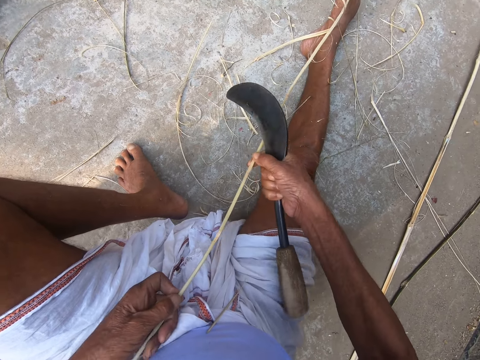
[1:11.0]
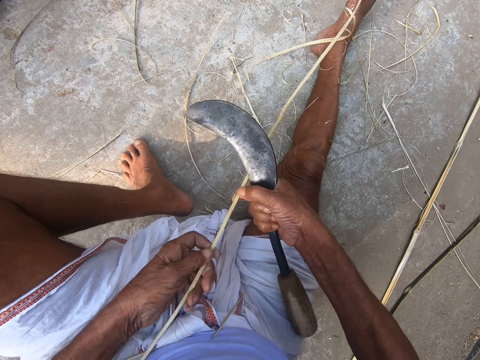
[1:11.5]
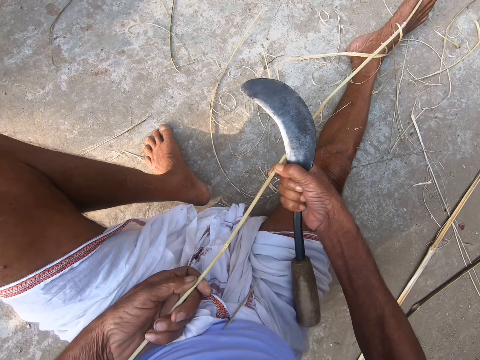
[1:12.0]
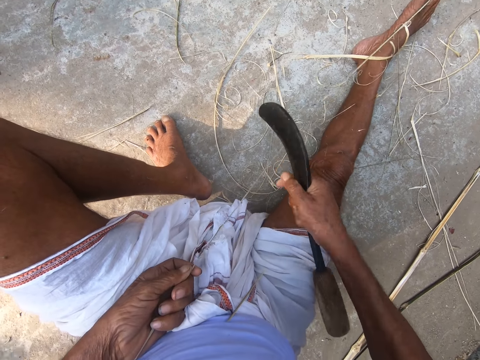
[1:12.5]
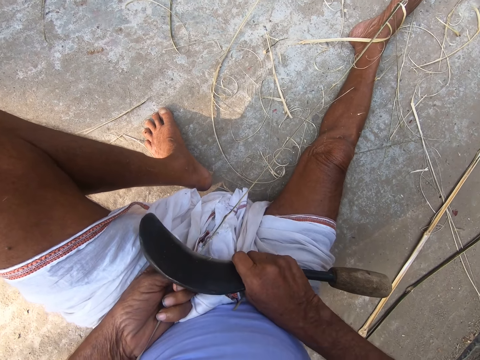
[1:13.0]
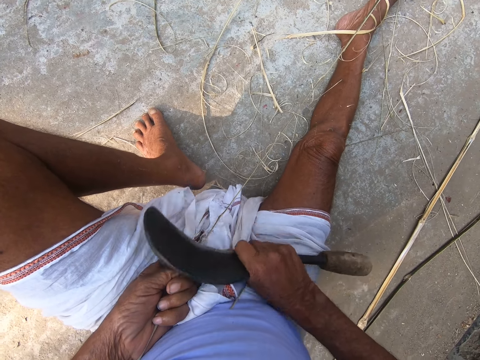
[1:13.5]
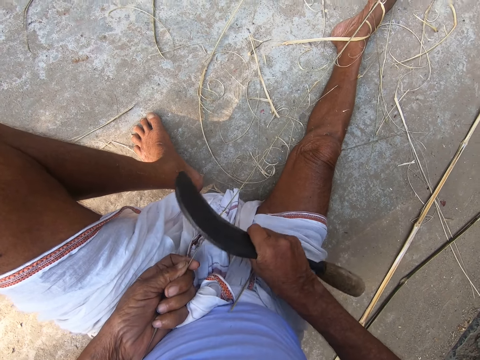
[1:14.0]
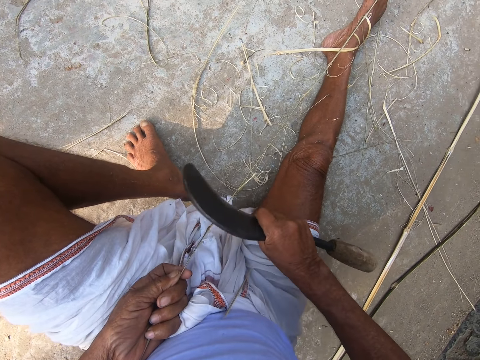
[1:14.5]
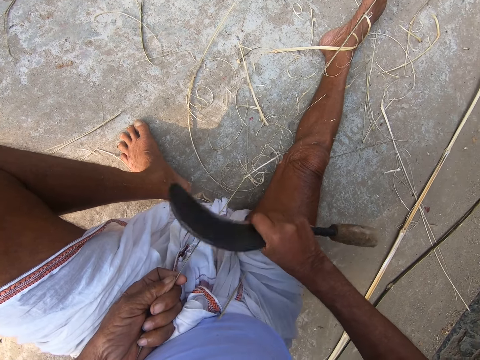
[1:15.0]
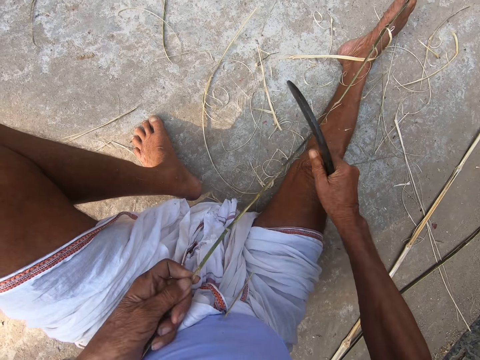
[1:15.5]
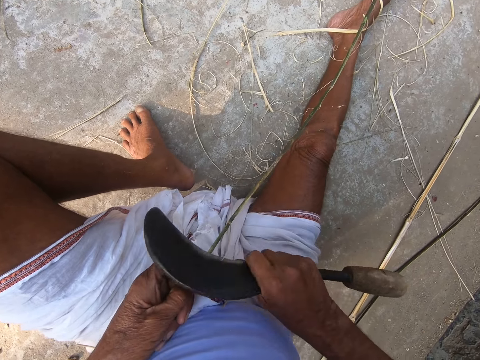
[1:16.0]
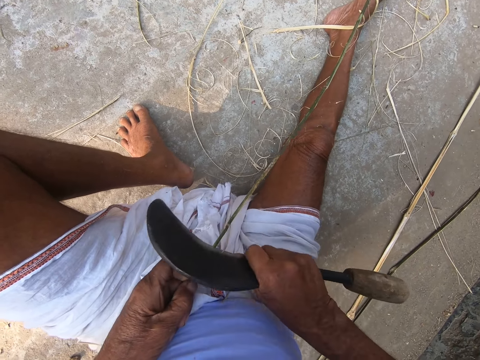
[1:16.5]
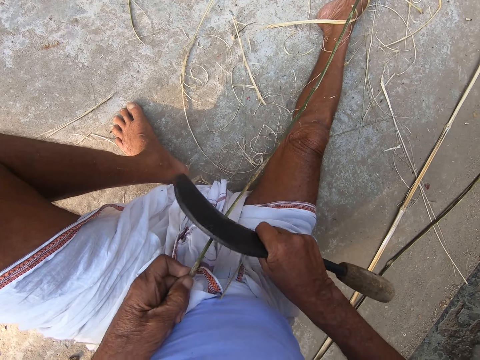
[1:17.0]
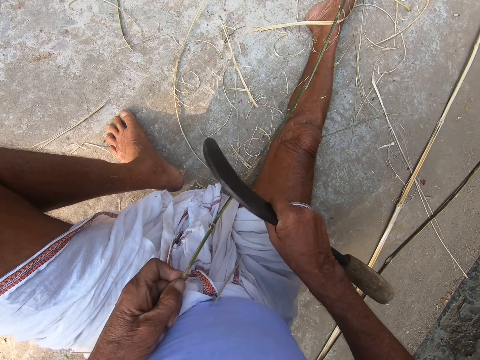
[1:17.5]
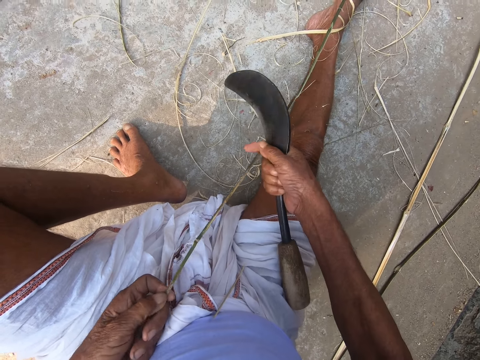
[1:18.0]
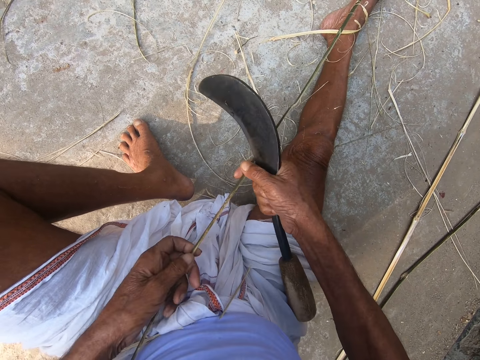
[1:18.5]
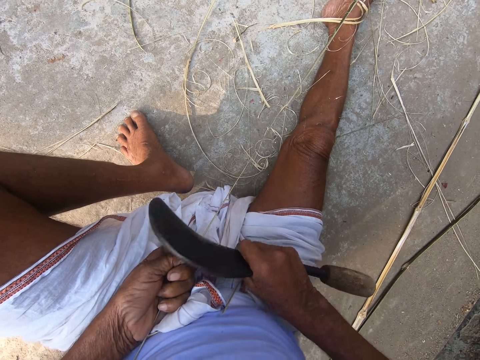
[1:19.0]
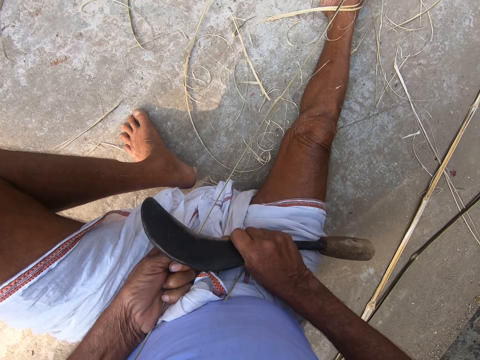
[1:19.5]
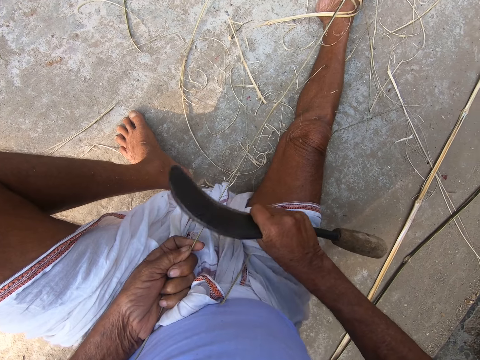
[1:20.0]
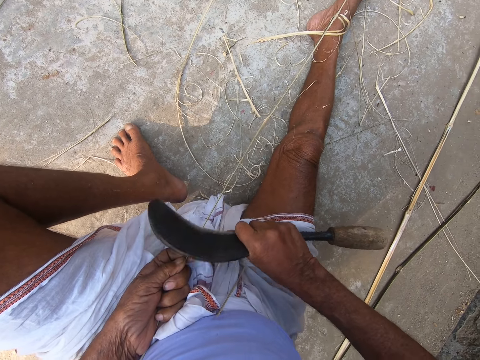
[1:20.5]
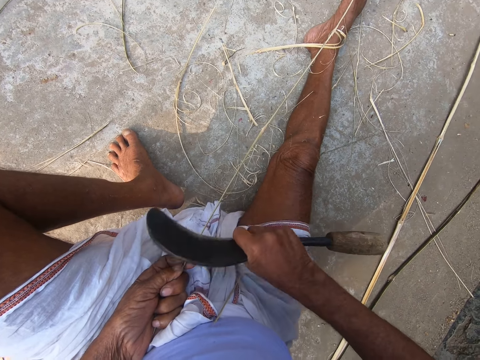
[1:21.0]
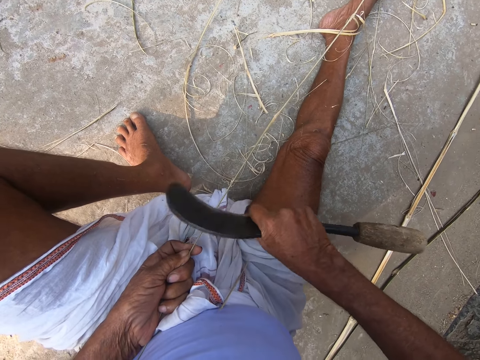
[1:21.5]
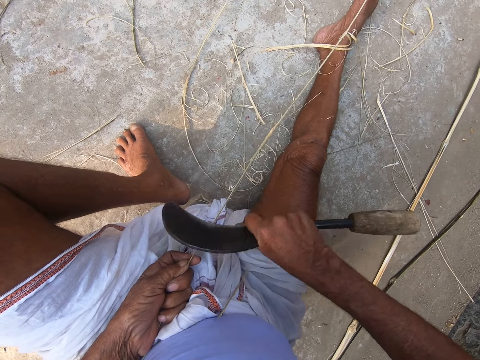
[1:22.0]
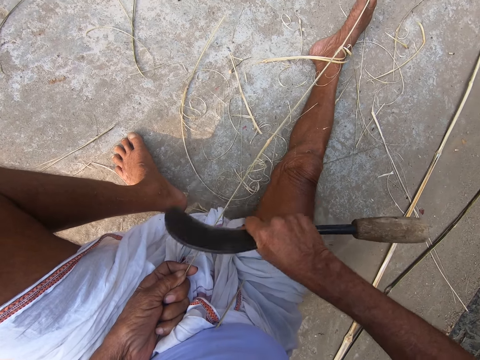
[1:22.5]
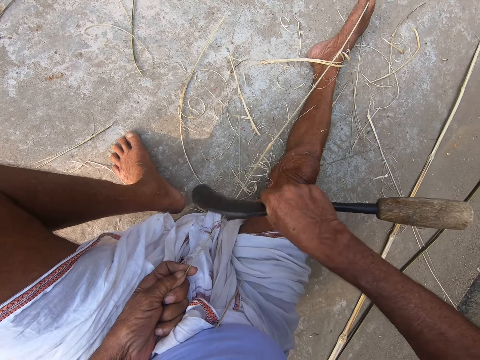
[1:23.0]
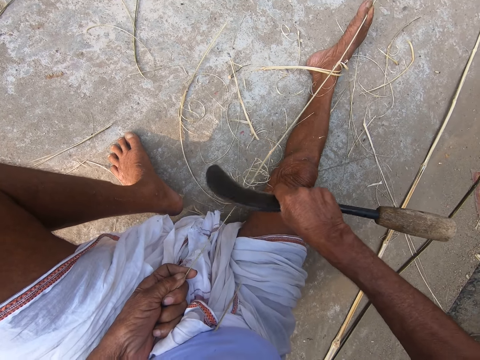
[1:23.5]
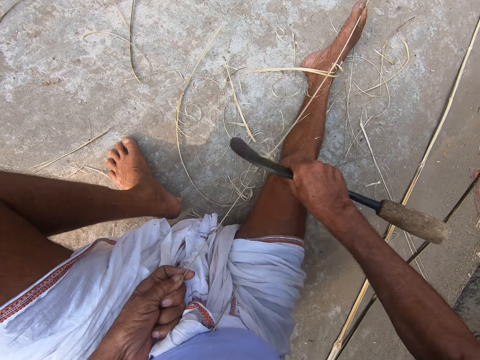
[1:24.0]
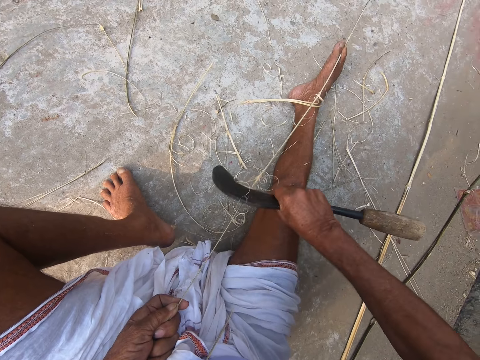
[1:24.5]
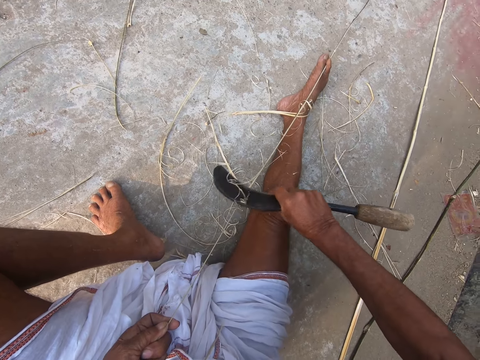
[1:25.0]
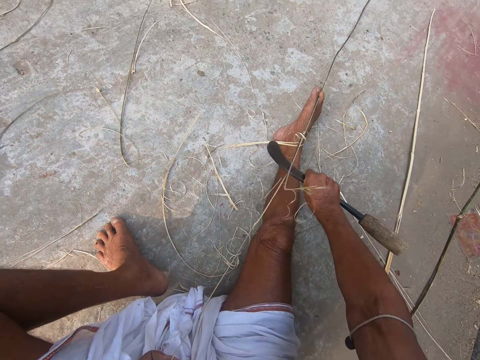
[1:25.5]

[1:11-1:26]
The camera wearer adjusts the bamboo stick with both hands. He scrapes the bamboo stick with the hand sickle in his right hand. He adjusts the bamboo stick with both hands. He scrapes the bamboo stick with the hand sickle in his right hand.

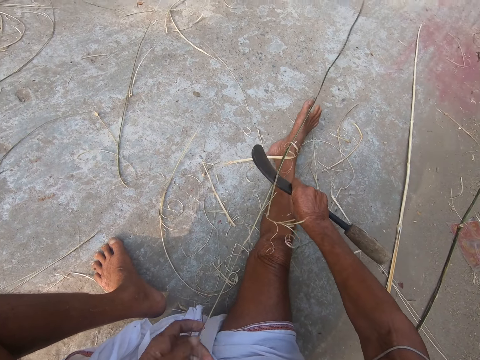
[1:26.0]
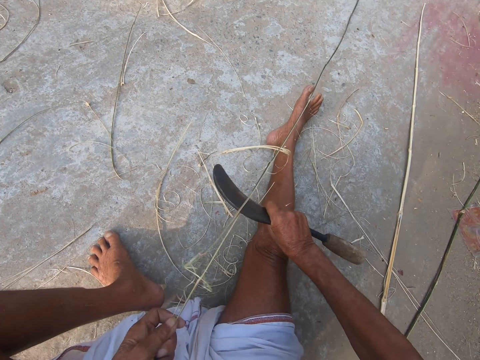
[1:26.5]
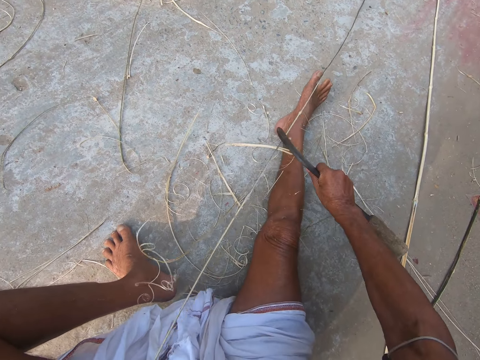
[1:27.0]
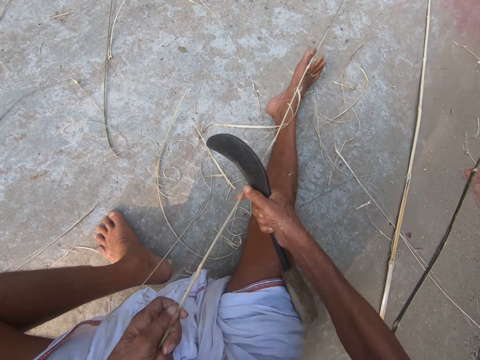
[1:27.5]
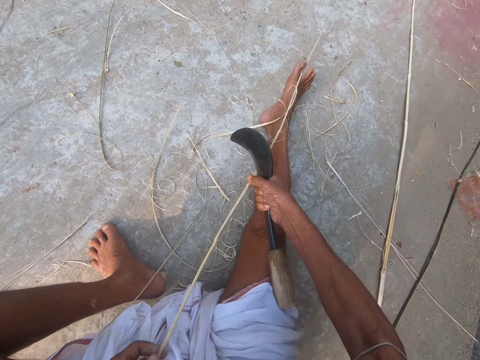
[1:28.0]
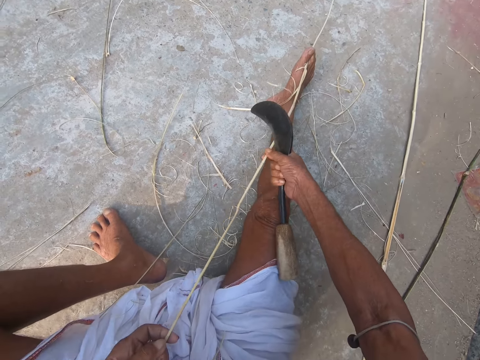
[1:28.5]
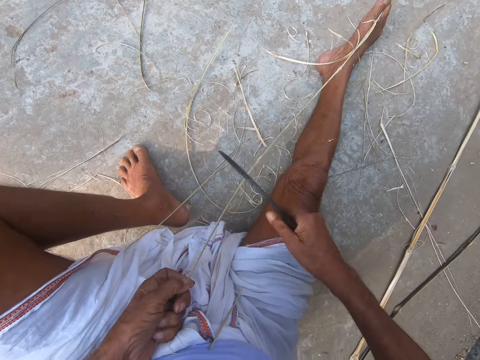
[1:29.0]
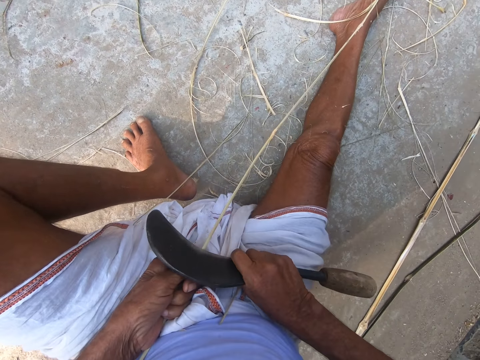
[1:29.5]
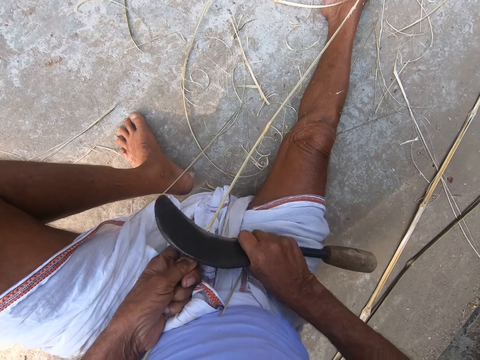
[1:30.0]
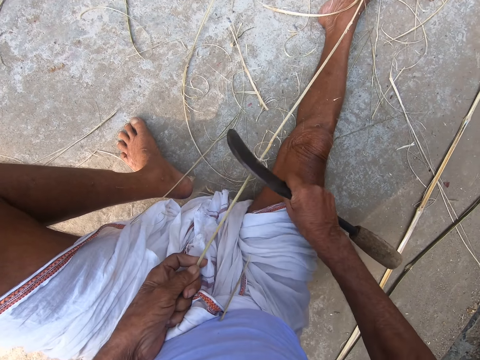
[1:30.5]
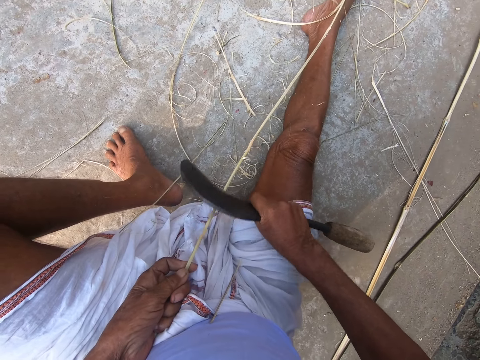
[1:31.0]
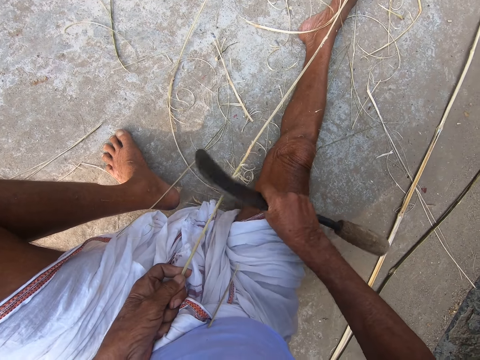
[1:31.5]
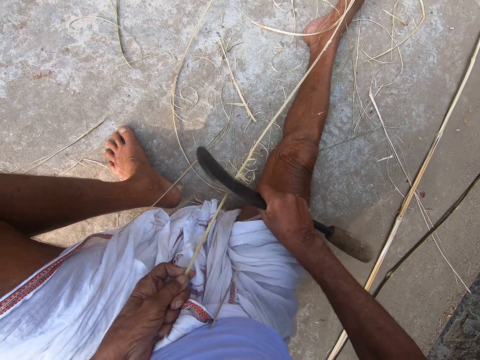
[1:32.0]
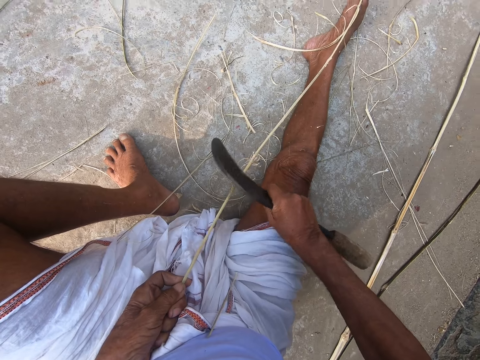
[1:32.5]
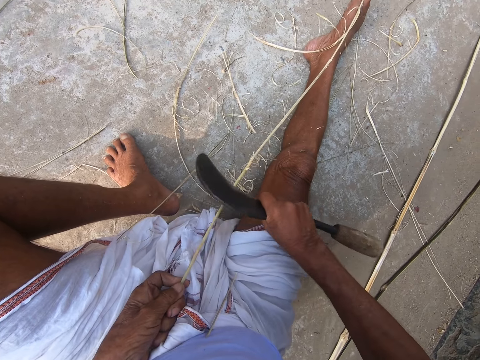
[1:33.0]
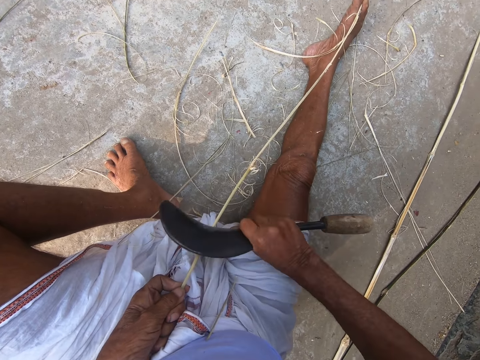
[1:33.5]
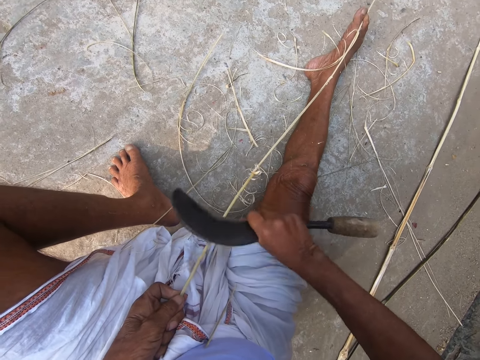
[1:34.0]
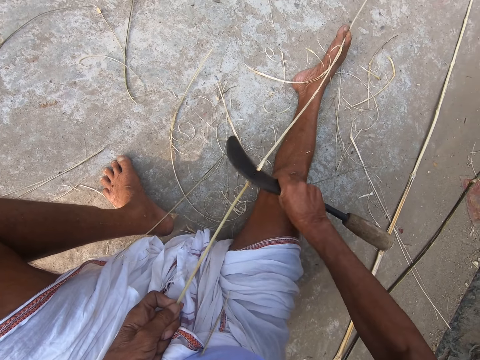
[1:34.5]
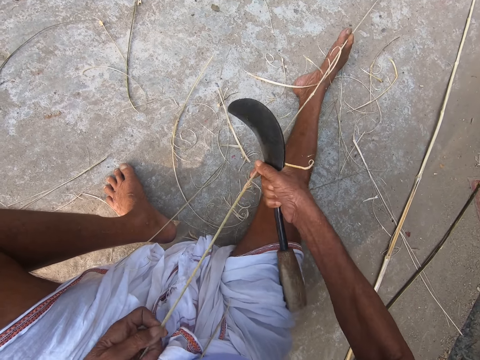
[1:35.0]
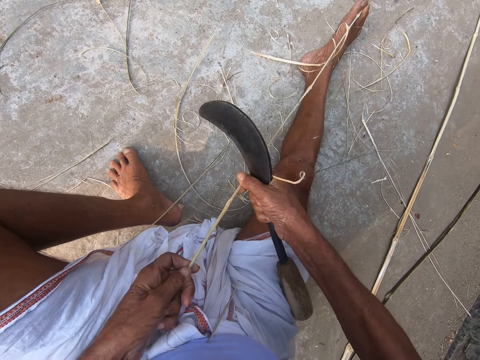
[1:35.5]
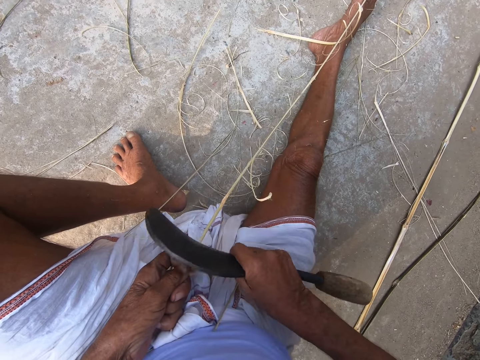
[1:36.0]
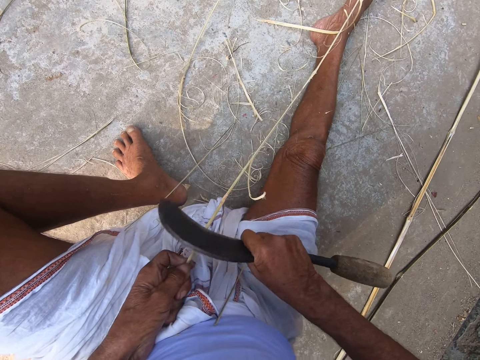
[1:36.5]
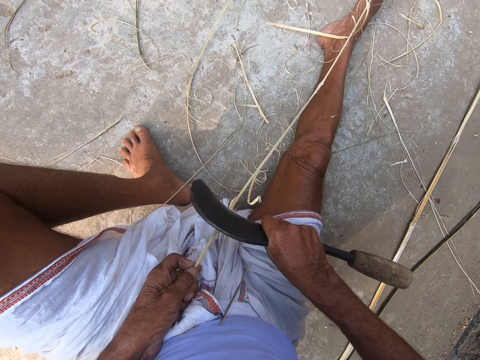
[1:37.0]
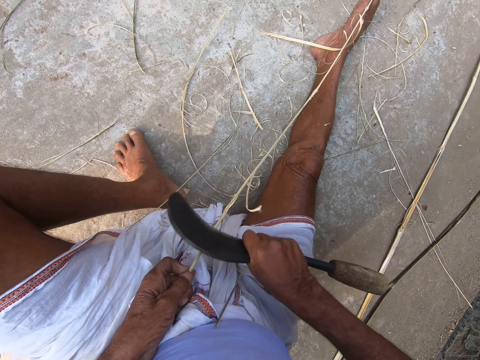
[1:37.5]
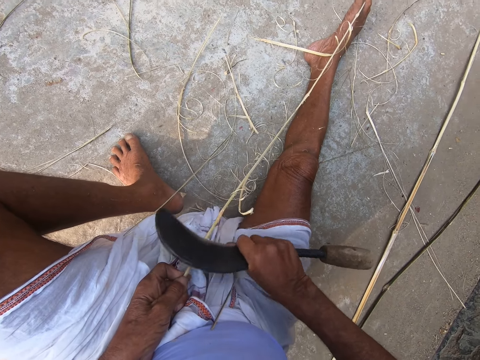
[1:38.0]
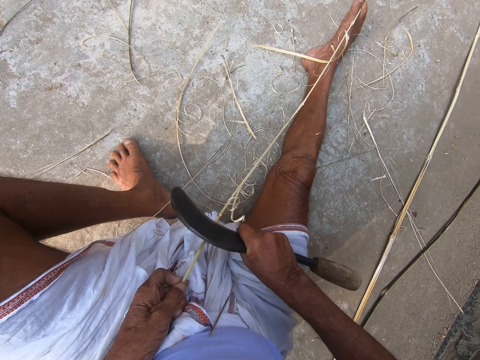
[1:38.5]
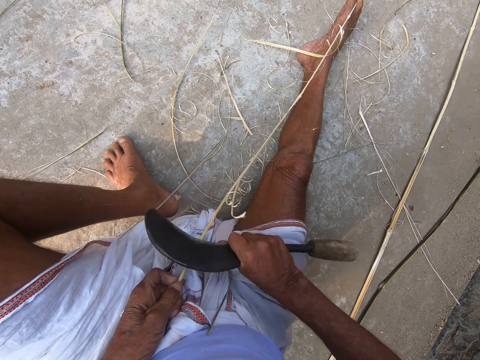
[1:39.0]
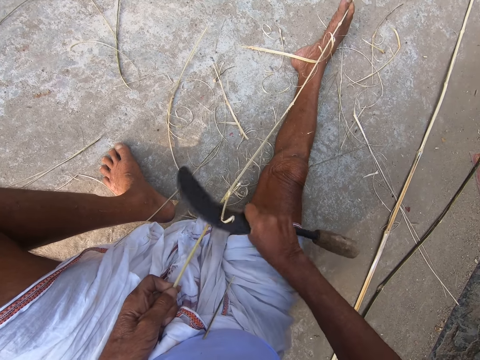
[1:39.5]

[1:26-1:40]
The camera wearer adjusts the bamboo stick with both hands. He scrapes the bamboo stick with the hand sickle in his right hand. He adjusts the bamboo stick with both hands. He scrapes the bamboo stick with the hand sickle in his right hand.
